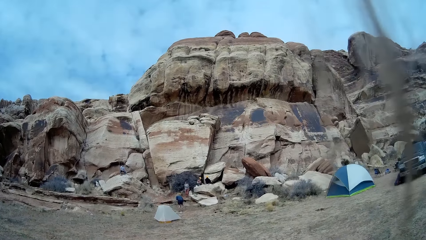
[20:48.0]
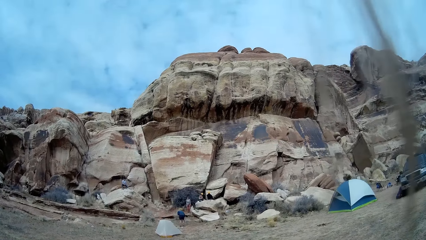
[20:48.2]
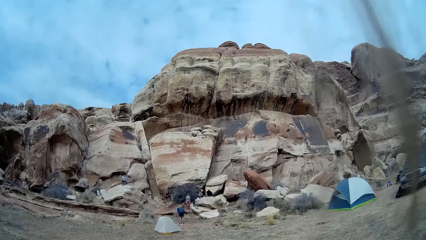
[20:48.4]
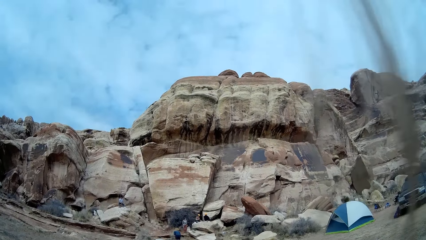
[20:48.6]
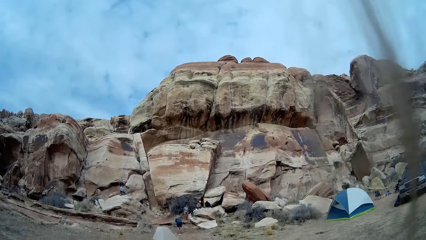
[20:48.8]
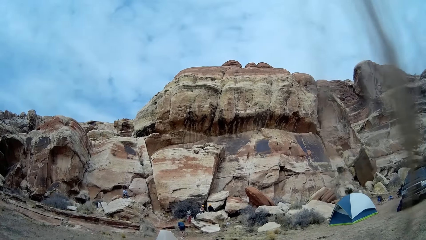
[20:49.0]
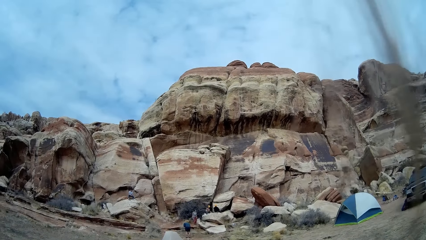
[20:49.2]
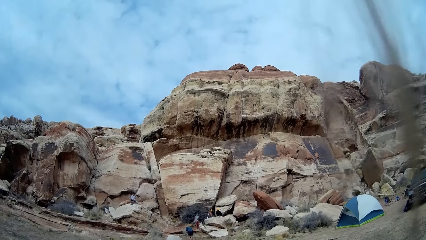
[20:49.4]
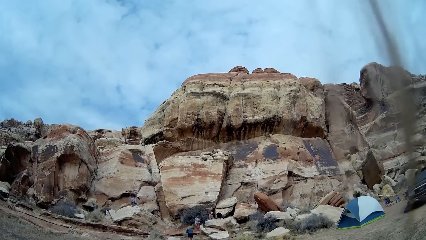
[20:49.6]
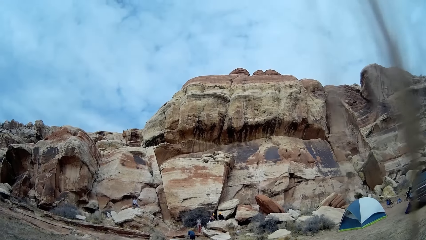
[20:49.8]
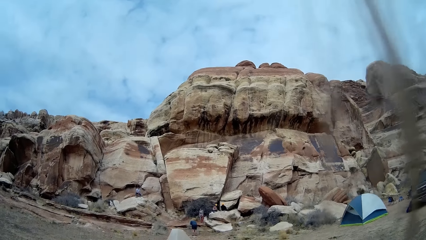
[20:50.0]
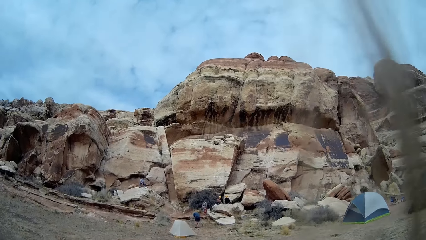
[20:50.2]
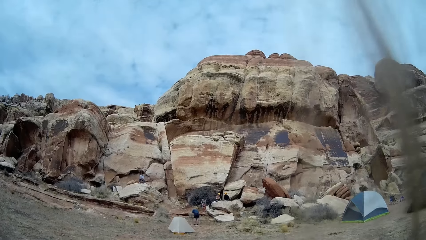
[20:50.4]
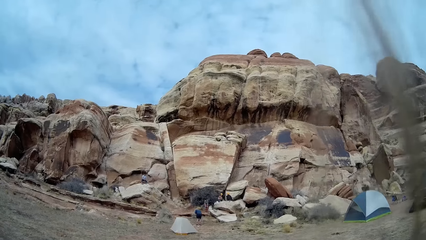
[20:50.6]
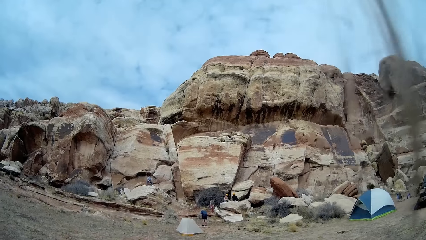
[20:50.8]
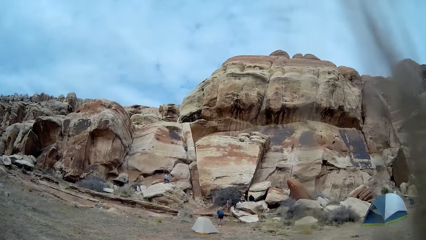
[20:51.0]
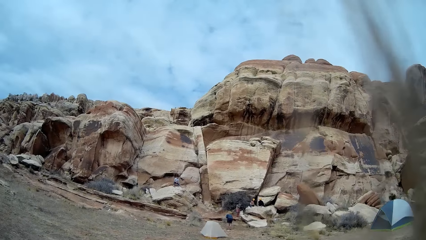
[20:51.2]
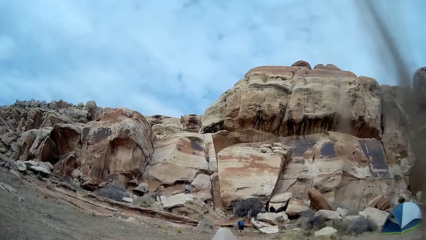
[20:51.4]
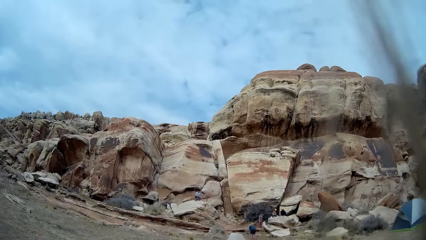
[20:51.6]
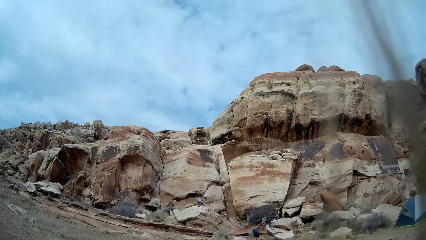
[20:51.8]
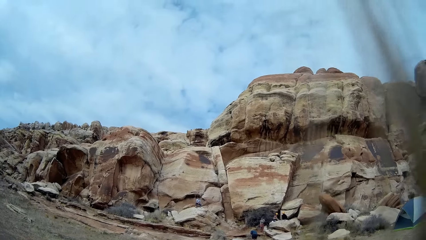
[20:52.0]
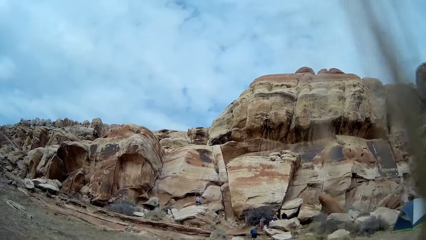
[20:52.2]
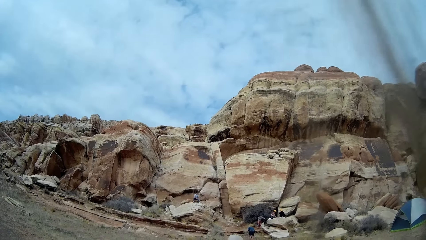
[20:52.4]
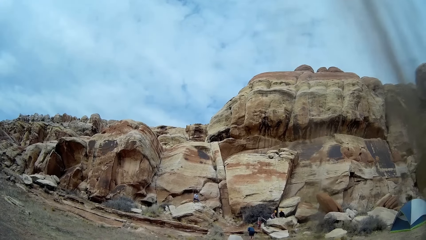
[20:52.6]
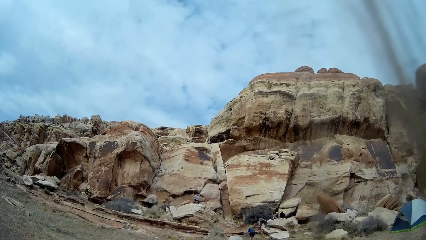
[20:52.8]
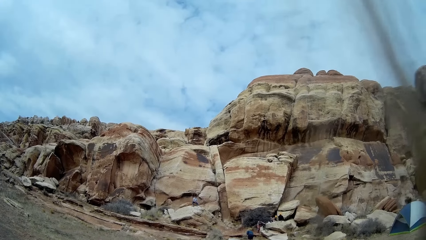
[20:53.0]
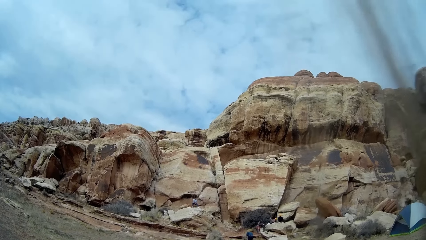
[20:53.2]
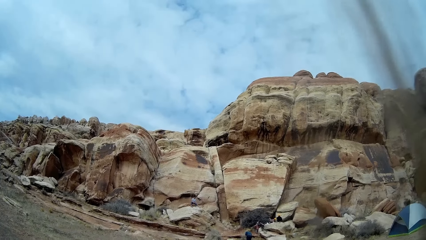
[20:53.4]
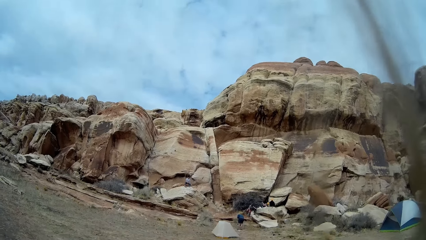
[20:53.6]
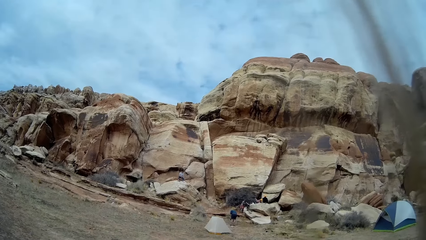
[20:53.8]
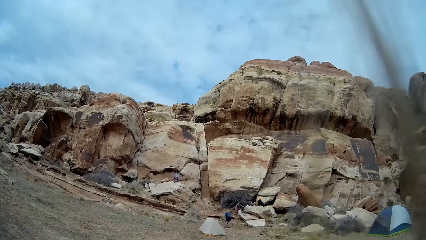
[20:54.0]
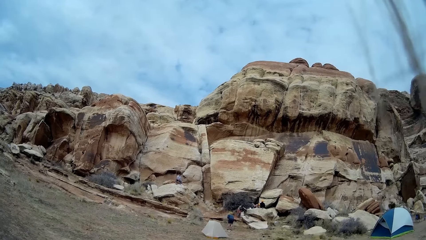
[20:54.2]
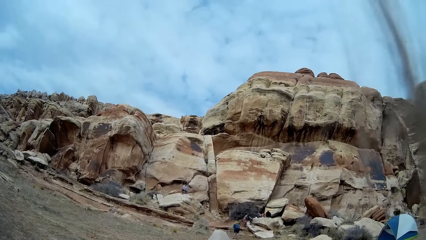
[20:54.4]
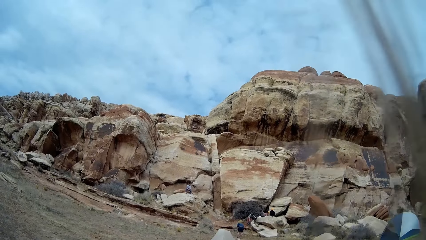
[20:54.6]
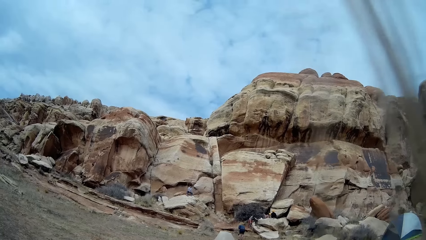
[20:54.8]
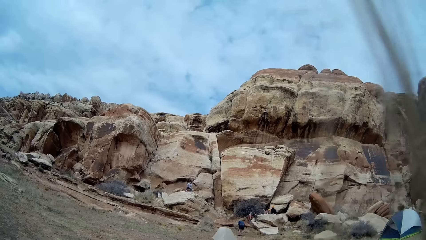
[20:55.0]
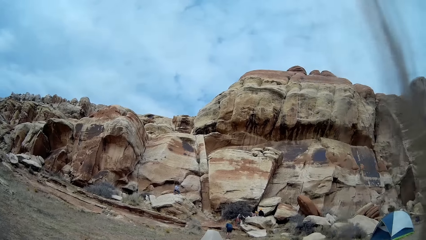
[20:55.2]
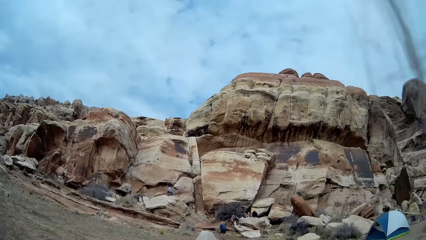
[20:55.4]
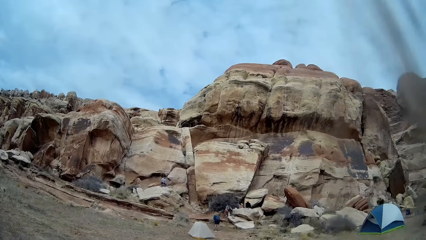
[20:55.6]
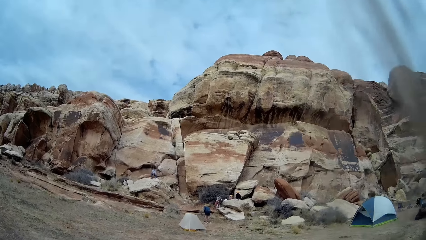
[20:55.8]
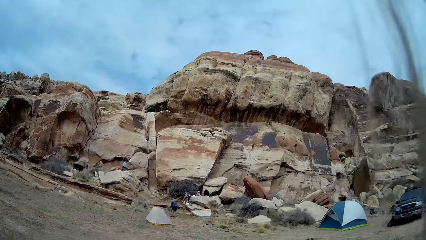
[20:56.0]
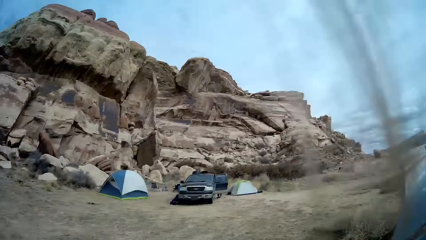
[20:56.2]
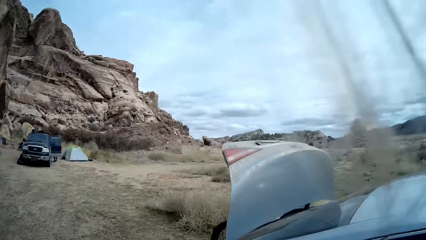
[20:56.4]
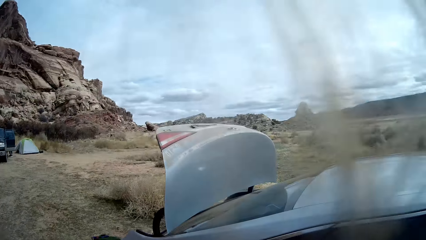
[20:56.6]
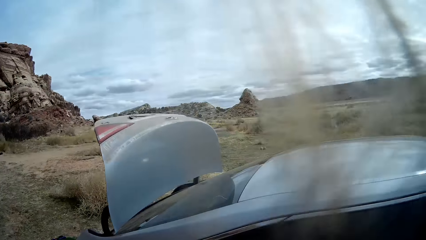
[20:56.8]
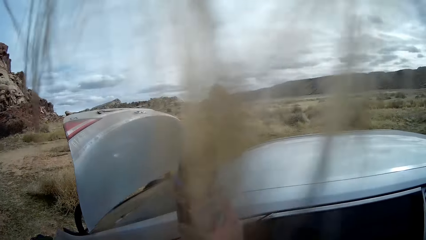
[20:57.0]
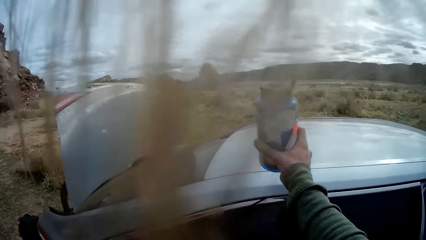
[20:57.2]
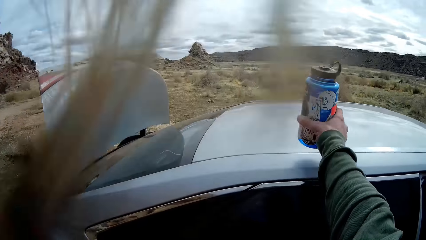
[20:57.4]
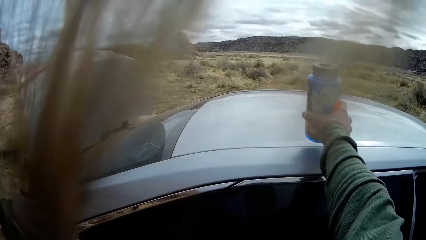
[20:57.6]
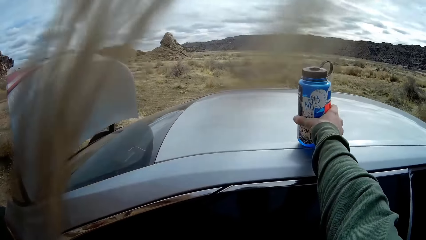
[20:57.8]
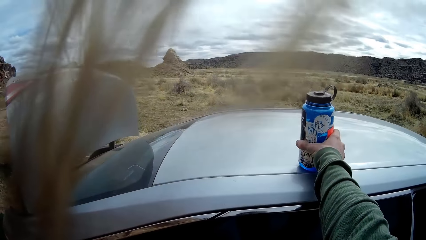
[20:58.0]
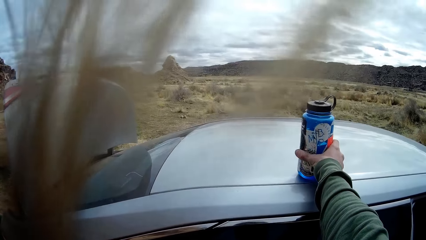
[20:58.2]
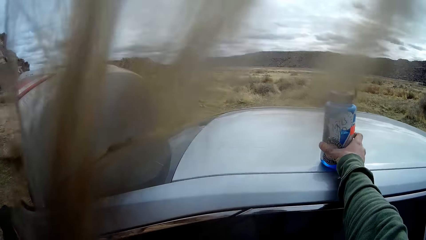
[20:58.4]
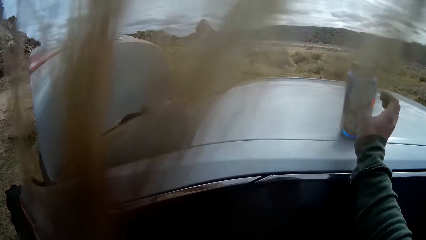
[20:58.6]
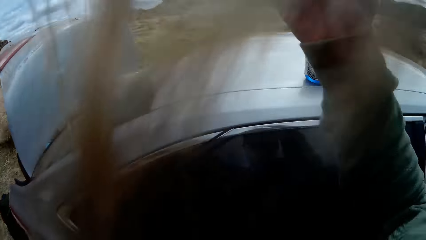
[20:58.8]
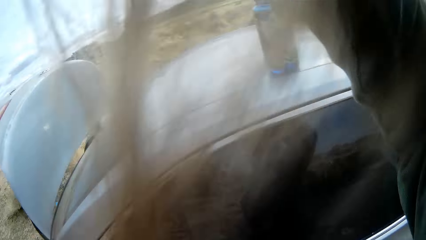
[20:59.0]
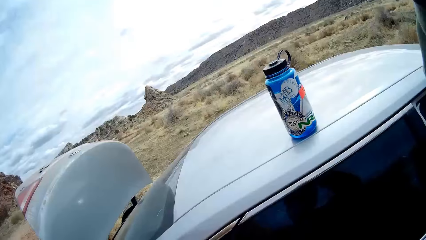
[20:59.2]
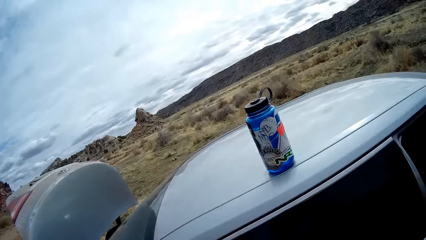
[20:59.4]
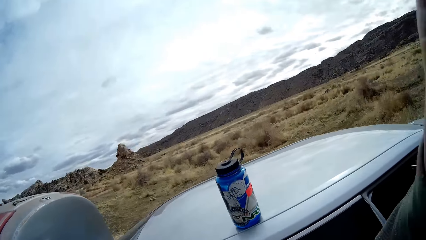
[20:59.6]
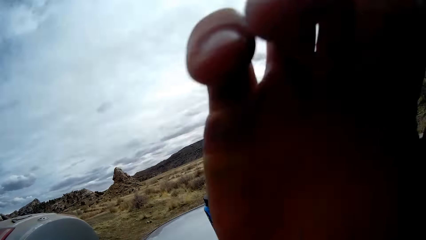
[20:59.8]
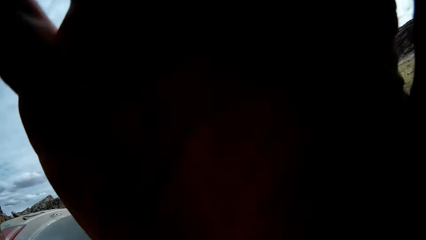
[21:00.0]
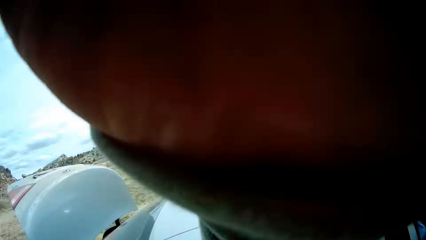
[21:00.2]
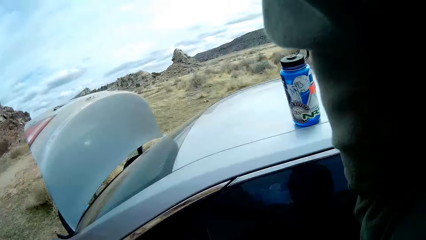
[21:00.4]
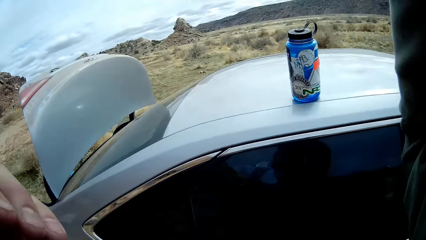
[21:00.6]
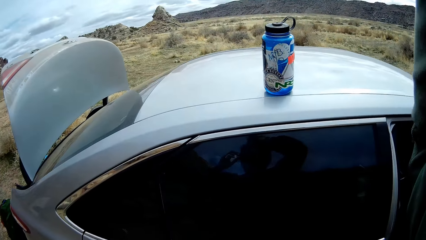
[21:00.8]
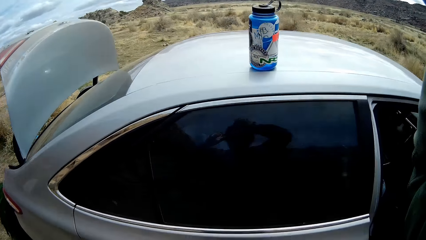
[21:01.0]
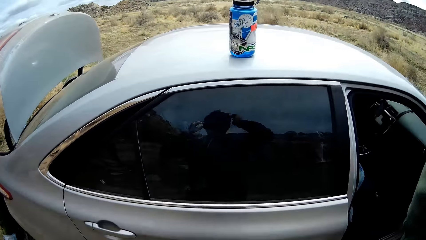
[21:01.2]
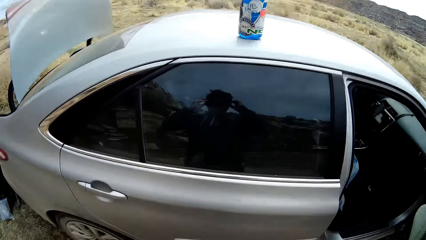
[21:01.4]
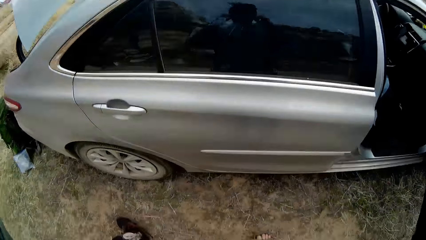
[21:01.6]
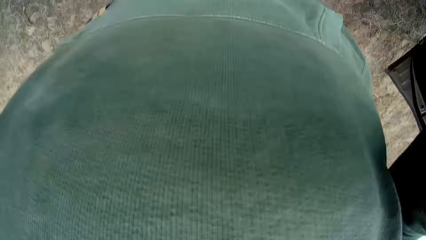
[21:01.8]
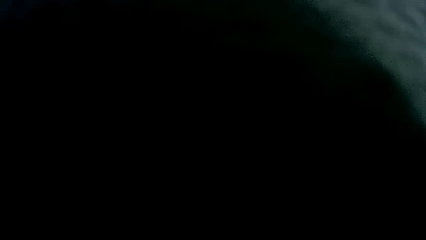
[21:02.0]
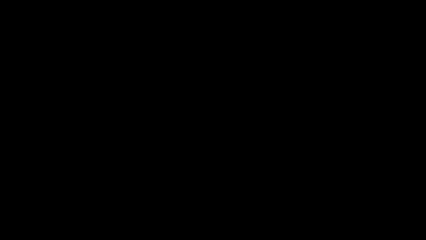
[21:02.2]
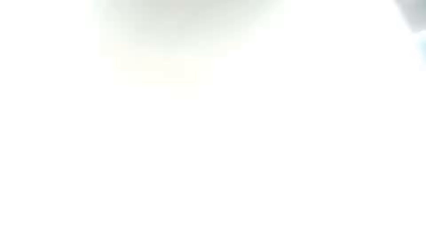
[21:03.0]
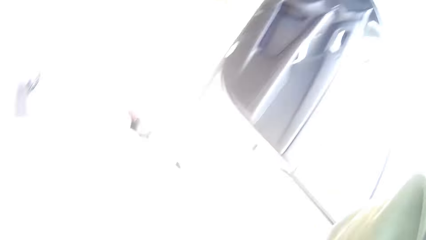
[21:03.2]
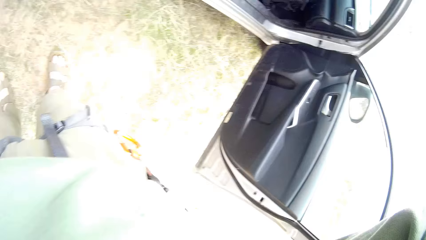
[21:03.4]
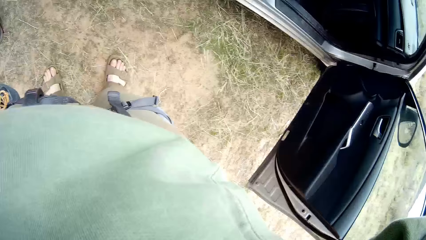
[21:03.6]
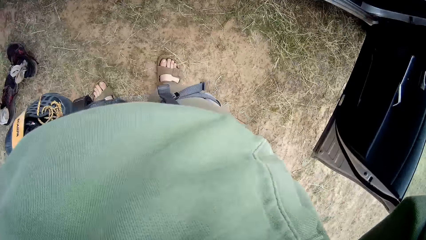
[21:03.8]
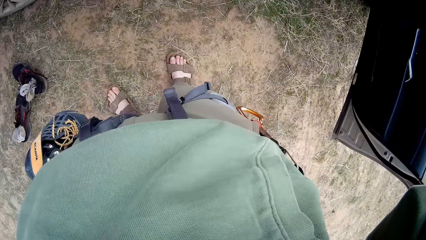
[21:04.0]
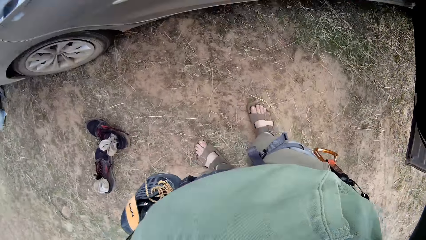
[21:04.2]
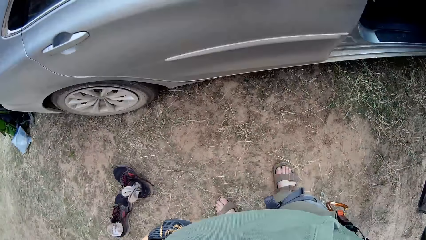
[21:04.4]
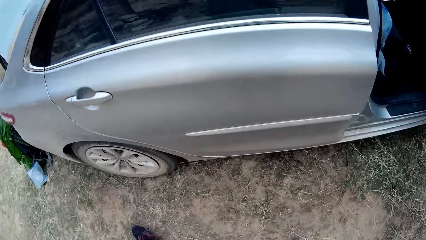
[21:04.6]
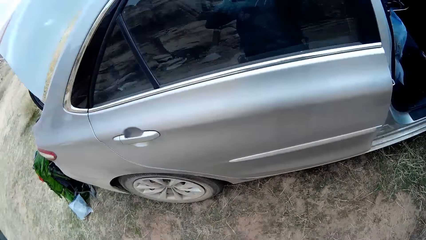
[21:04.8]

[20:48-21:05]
A person bends down, lifts a hand, holds the rock and removes something. The camera wearer moves the water bottle towards the car. He places the water bottle on top of the car with his right hand. He moves a hand toward the camera. He adjusts the camera. He touches the camera on his head with both hands.
